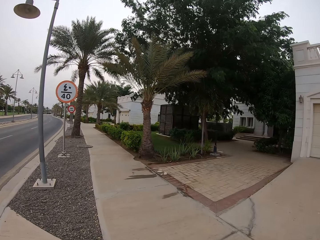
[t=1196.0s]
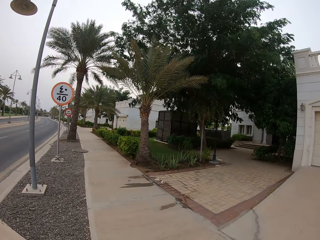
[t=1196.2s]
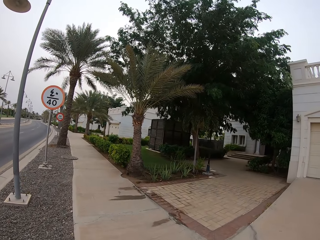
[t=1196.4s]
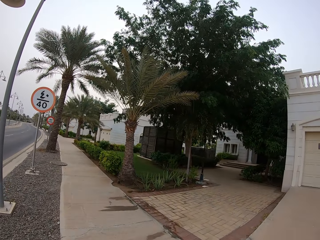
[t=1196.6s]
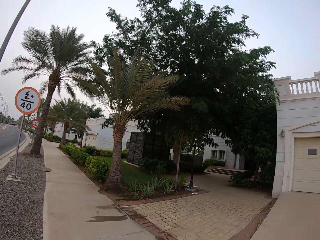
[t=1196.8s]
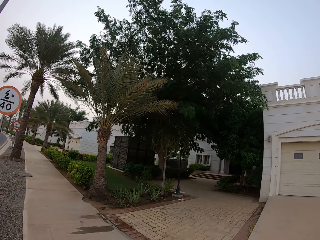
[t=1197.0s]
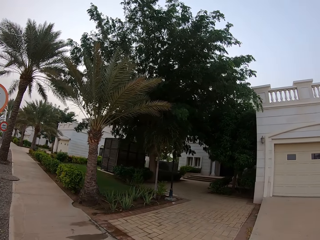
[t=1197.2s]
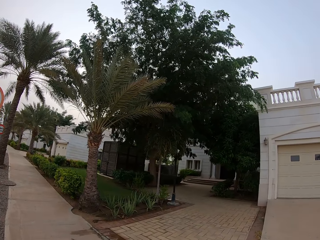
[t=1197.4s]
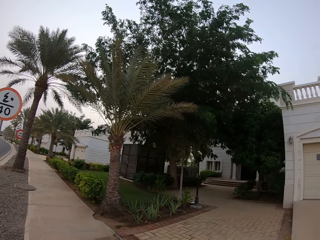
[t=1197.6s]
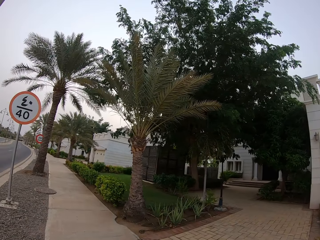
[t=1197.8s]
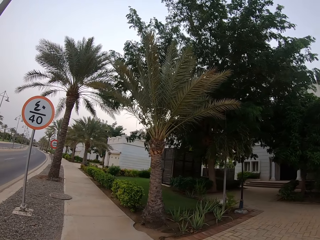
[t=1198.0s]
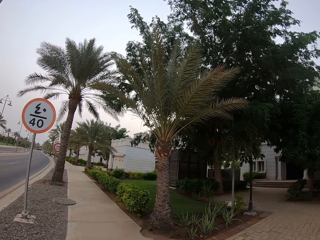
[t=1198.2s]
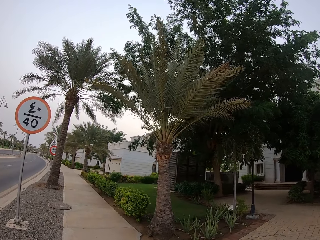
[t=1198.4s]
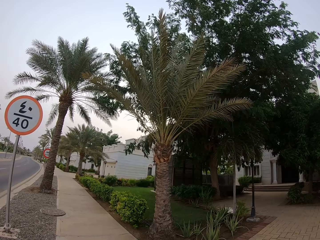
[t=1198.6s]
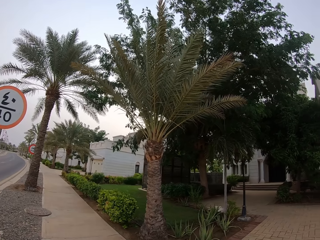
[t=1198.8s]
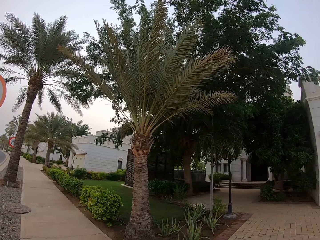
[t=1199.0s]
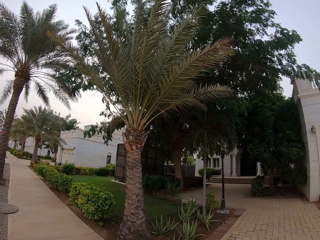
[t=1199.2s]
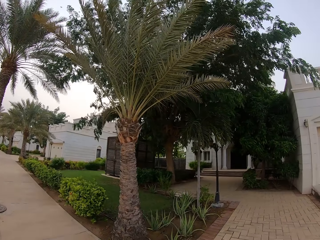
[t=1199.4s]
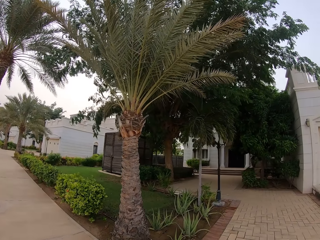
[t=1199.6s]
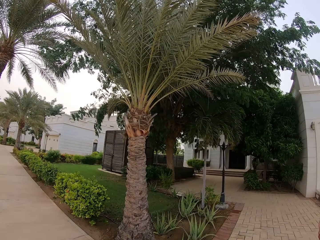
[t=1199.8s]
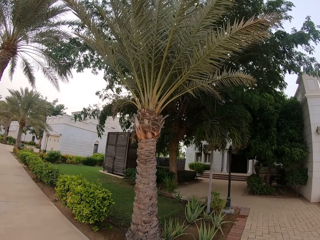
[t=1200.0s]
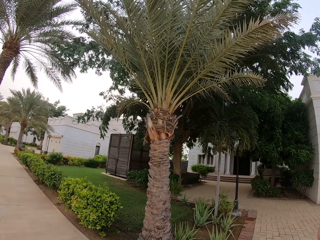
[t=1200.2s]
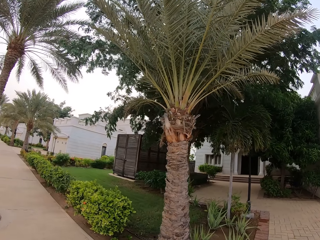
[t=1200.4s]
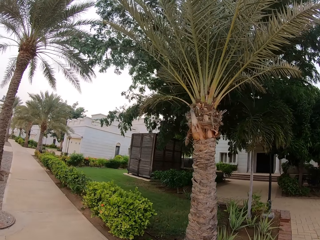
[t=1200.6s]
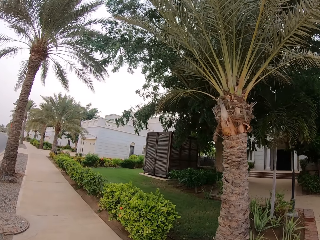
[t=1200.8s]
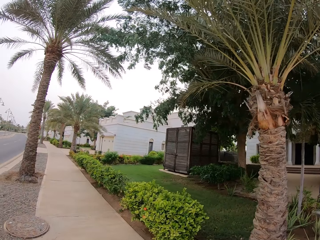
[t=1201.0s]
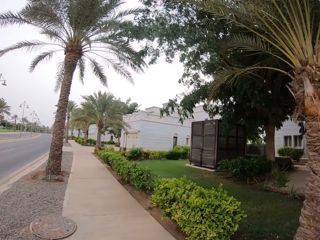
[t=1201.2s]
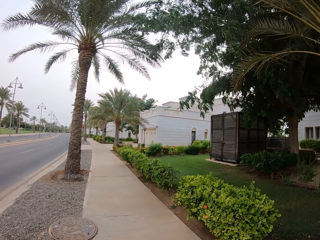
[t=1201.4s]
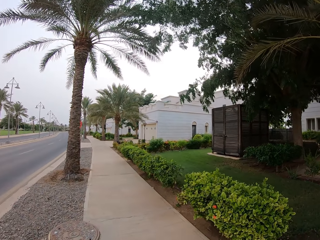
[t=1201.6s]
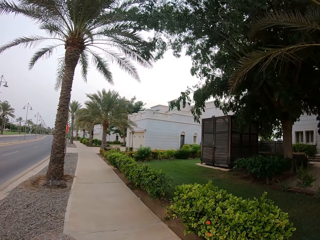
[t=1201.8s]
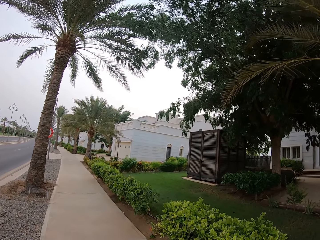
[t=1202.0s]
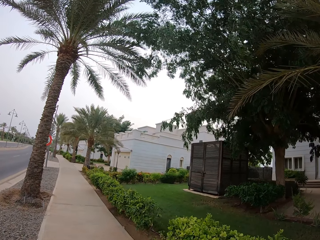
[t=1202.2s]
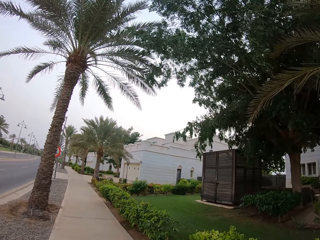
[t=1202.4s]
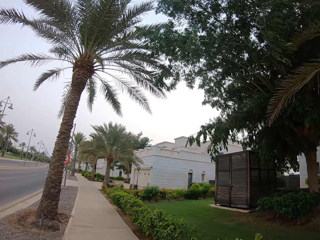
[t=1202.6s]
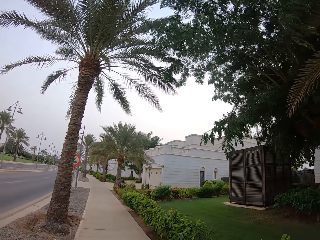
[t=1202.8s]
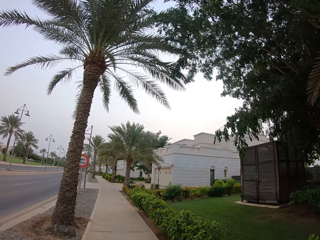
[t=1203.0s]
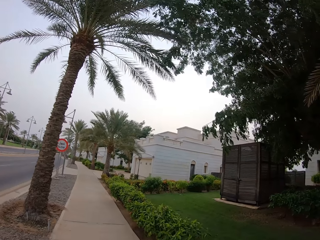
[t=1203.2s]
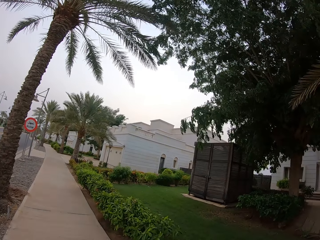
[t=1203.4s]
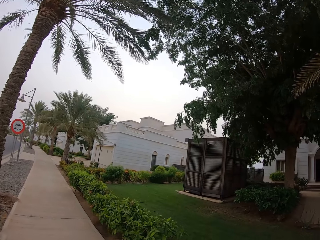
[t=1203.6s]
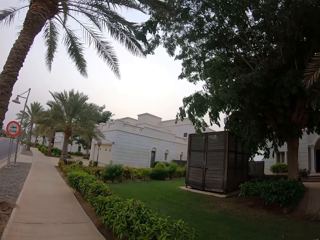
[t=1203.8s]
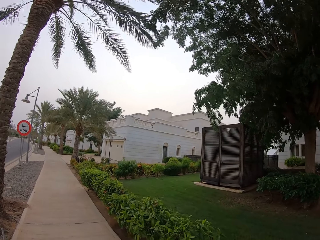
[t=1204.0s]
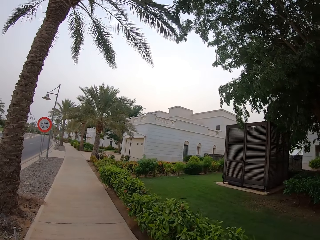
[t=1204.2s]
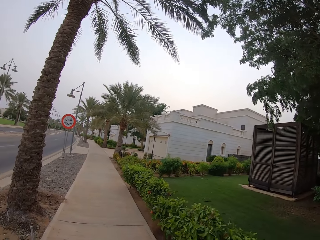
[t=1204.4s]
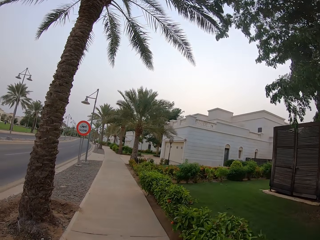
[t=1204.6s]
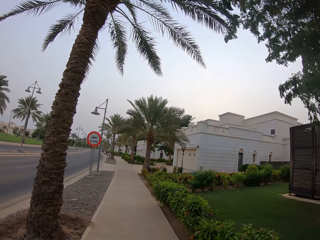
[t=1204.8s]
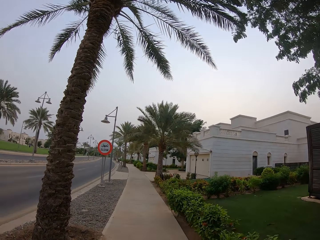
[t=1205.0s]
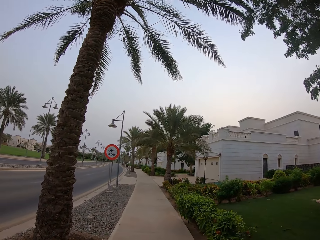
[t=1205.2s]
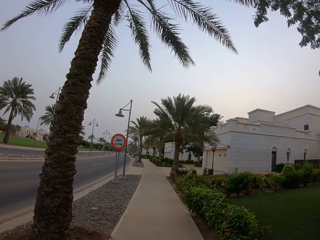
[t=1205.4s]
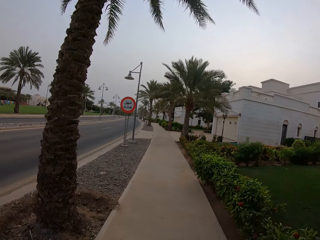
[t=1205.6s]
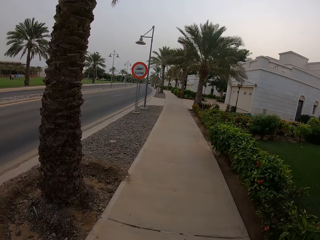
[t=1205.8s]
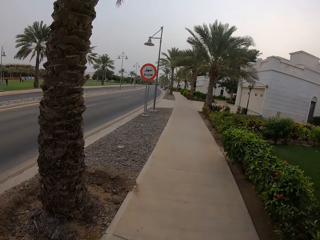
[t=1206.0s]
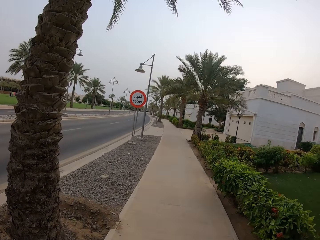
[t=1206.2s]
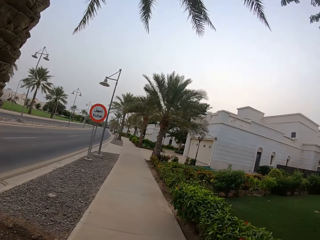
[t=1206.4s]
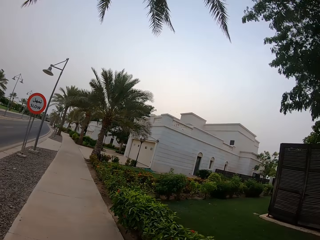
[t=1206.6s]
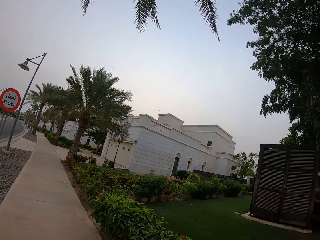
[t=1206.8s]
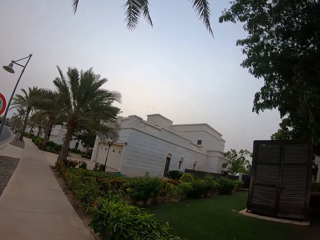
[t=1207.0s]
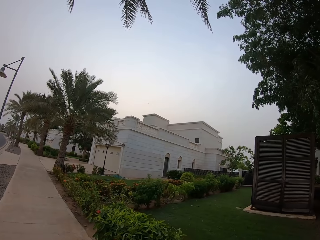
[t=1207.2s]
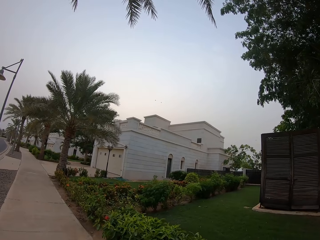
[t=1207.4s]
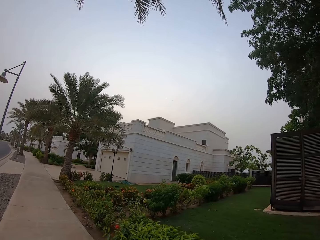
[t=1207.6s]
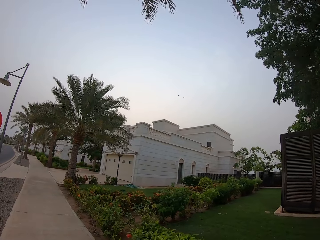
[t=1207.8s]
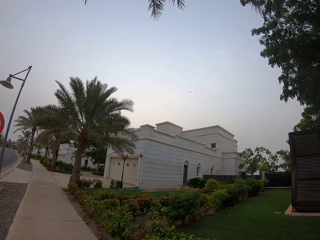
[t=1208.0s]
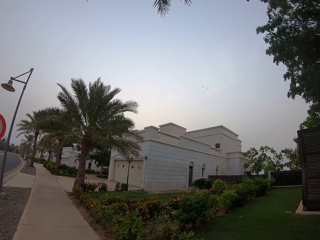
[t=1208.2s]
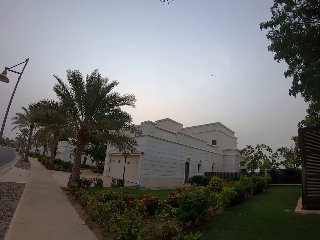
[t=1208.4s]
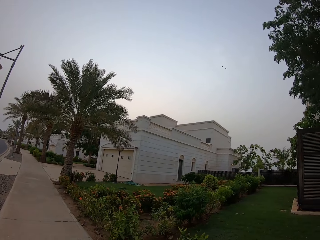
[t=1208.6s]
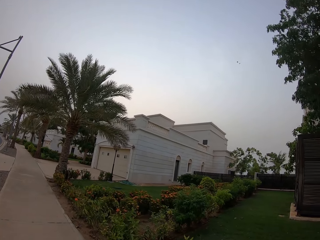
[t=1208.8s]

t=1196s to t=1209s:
The camera wearer looks at the traffic sign. They raise the right hand. They walk along the sidewalk.

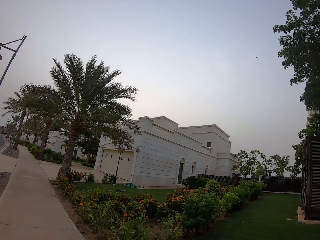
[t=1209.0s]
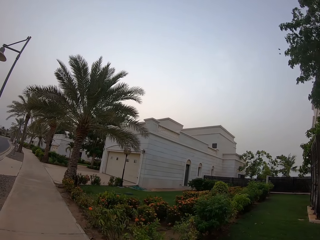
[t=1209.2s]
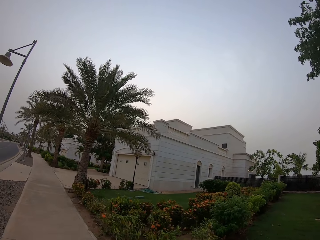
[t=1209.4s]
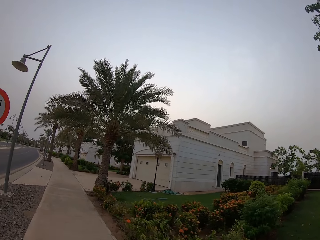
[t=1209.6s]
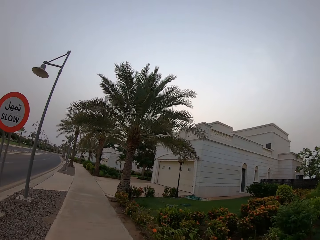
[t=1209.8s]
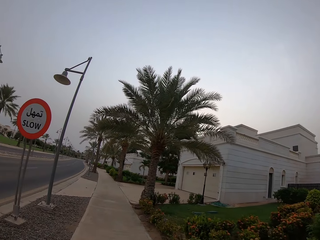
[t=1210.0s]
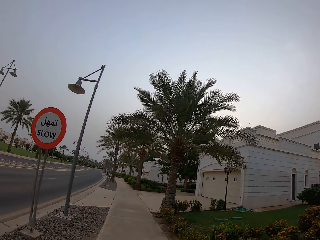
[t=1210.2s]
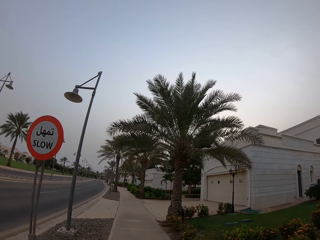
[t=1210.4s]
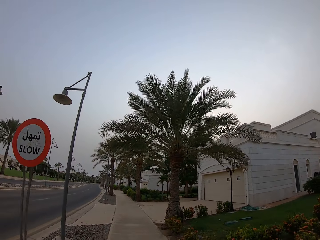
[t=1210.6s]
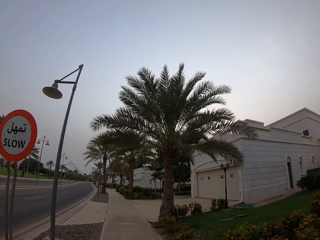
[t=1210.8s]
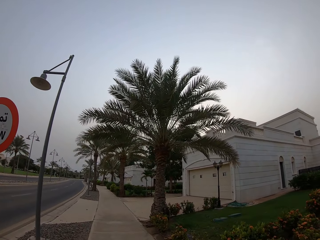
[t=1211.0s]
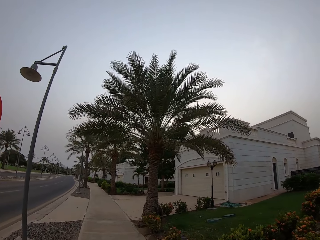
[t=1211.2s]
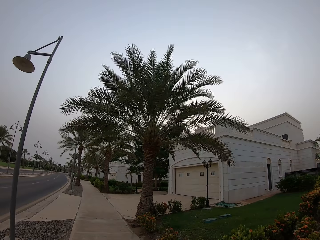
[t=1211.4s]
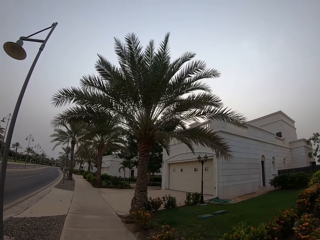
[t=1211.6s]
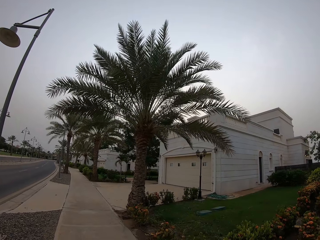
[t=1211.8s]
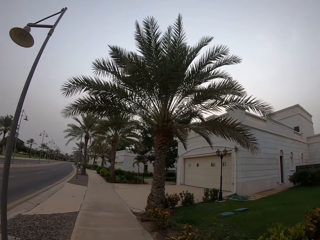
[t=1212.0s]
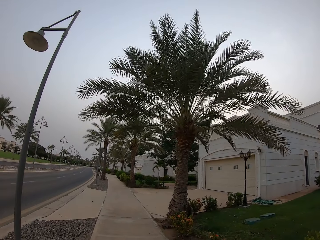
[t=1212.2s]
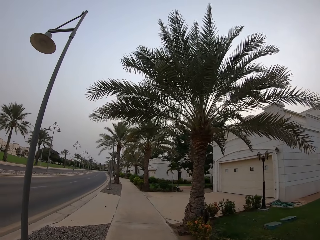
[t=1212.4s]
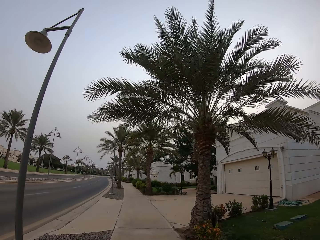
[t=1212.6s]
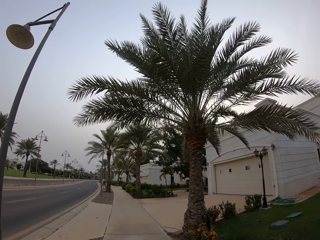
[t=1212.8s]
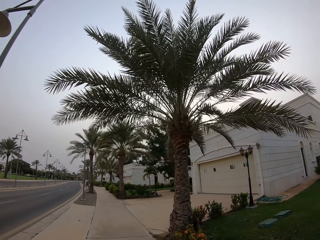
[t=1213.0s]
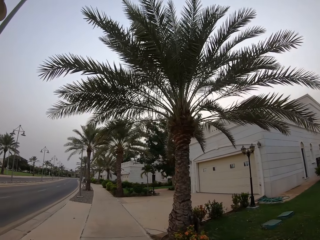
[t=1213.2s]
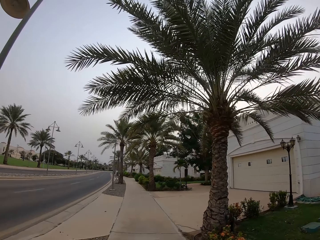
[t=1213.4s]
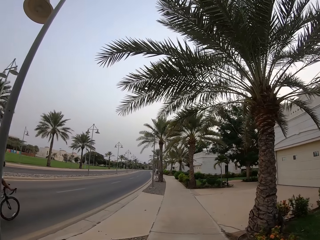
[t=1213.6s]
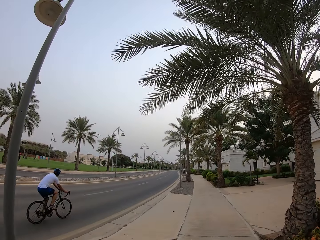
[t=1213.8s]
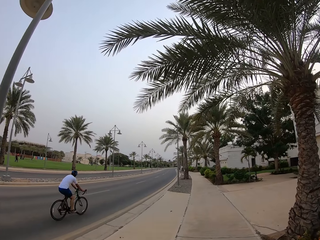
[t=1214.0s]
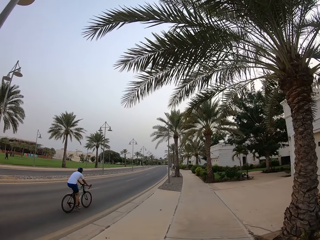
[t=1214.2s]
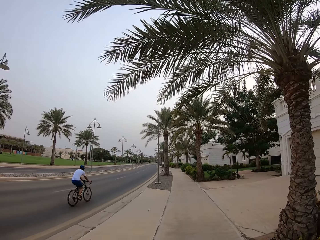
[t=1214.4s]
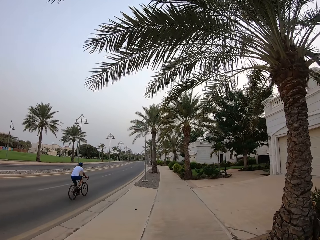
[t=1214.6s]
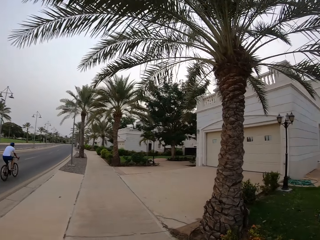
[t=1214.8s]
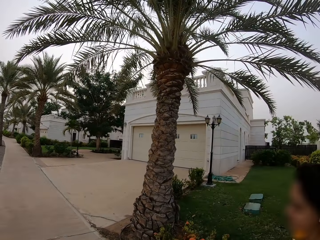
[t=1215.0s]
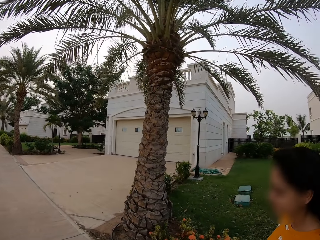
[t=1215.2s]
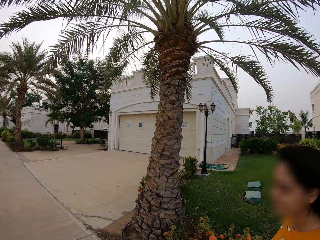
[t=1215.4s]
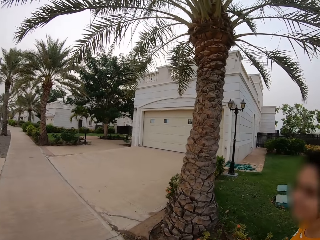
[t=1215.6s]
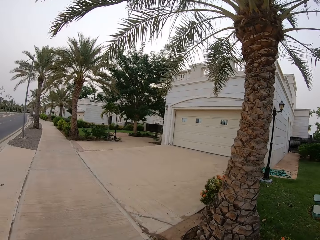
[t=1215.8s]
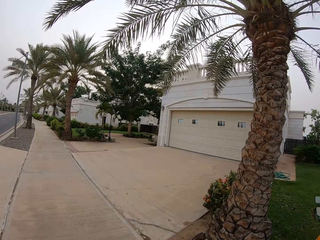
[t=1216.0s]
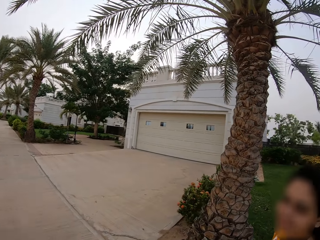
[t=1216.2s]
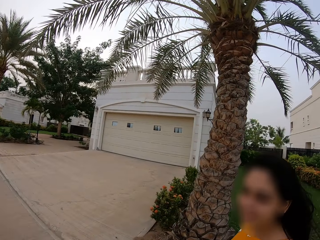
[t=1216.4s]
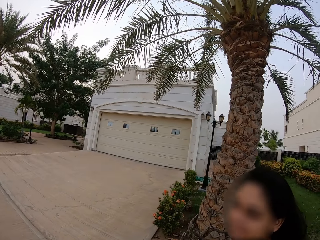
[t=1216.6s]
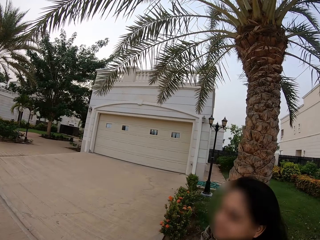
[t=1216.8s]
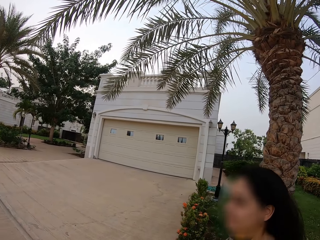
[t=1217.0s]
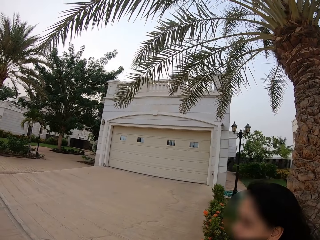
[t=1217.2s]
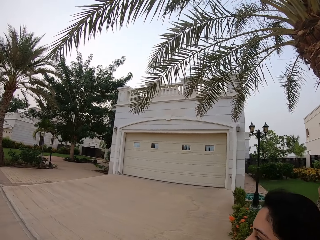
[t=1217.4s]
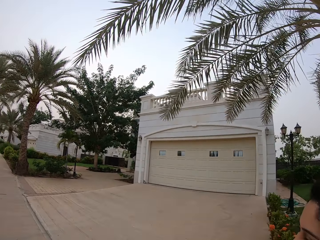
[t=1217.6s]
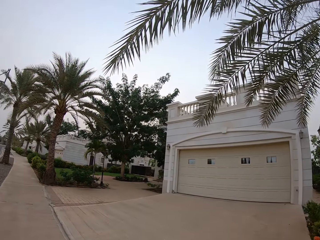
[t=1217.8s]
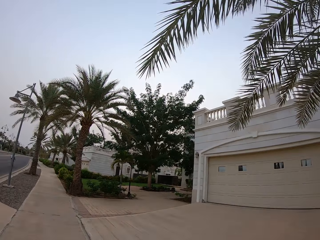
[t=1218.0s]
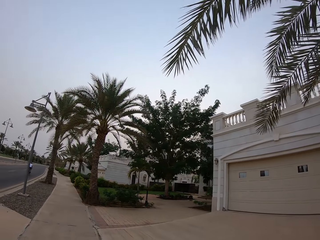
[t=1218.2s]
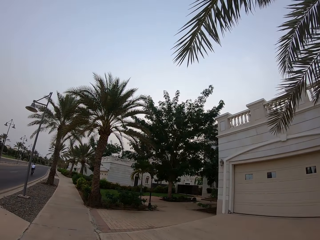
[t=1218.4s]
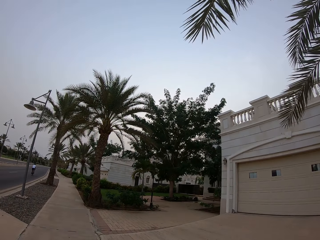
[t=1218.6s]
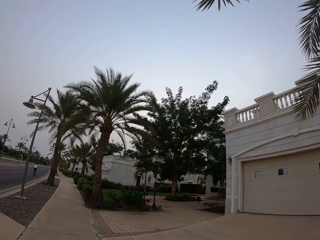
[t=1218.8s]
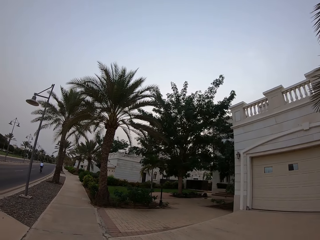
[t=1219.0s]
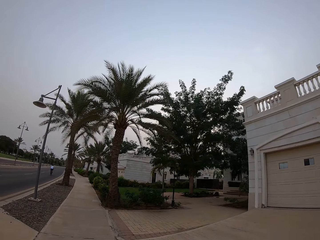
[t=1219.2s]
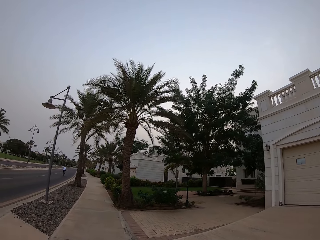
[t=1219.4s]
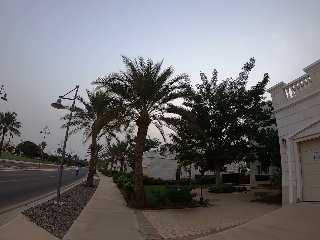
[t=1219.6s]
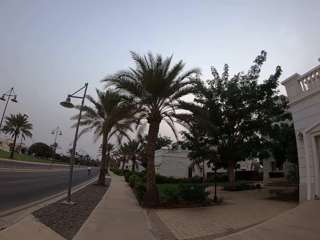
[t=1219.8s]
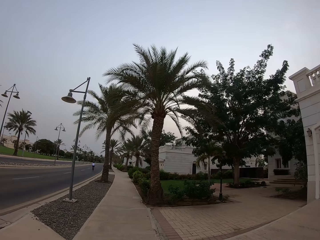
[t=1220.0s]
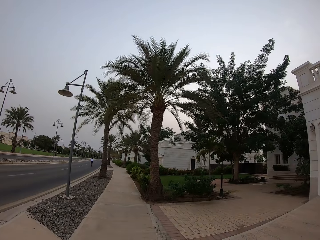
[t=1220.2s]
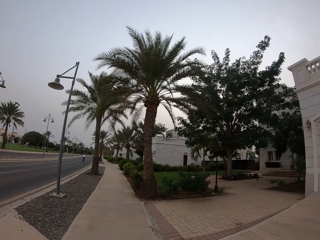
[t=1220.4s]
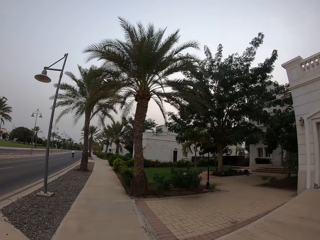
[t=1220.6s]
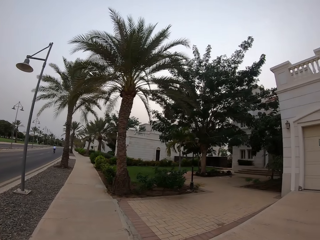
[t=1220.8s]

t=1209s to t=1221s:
The camera wearer looks at the building. A person rides the bicycle. The camera wearer walks beside a lady along the sidewalk. Another person looks at a third person. The camera wearer looks at the lady. They walk along the sidewalk.
